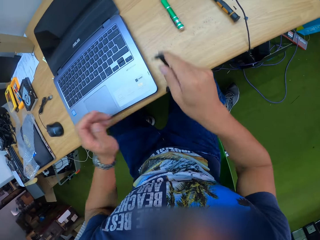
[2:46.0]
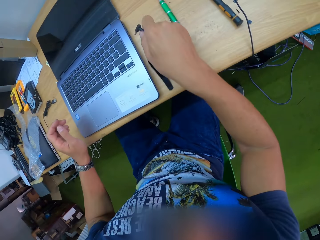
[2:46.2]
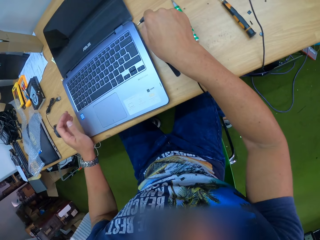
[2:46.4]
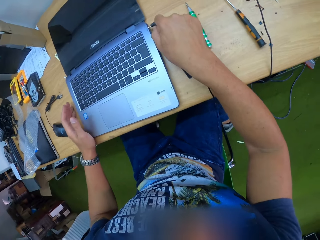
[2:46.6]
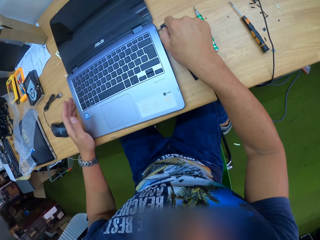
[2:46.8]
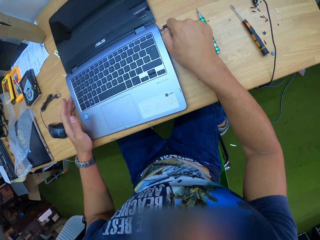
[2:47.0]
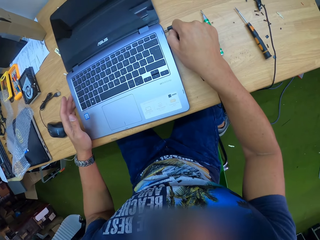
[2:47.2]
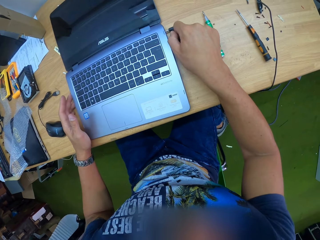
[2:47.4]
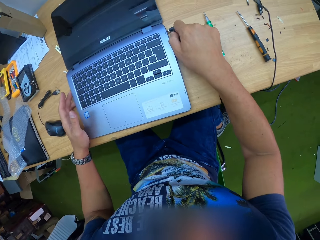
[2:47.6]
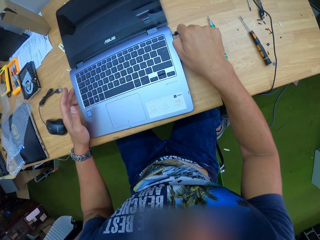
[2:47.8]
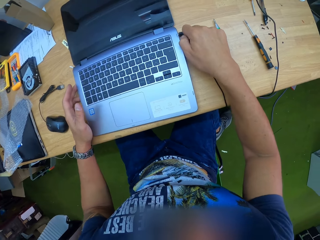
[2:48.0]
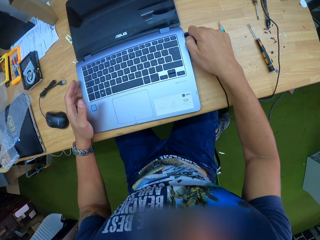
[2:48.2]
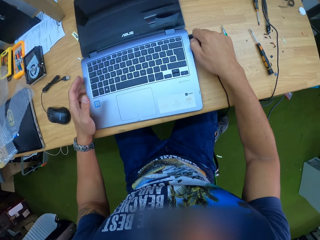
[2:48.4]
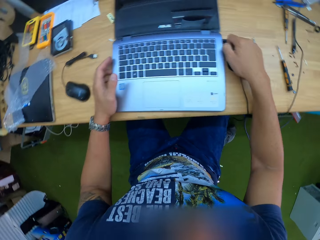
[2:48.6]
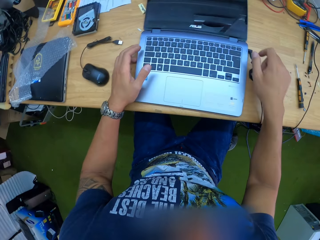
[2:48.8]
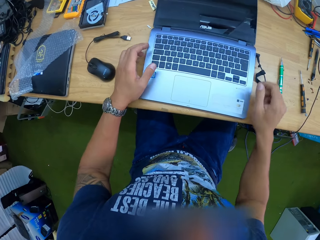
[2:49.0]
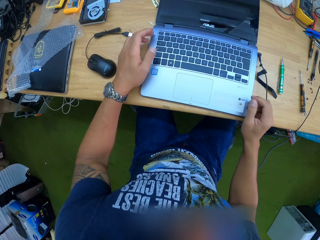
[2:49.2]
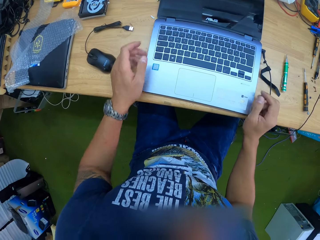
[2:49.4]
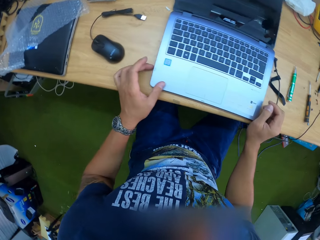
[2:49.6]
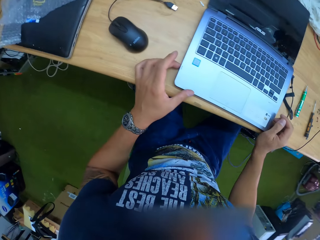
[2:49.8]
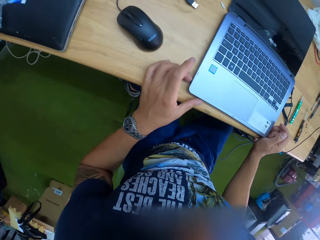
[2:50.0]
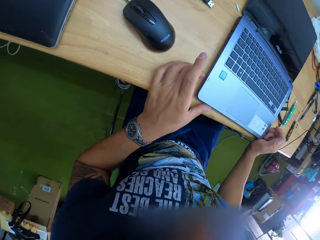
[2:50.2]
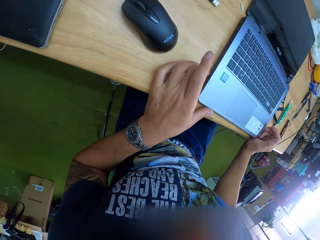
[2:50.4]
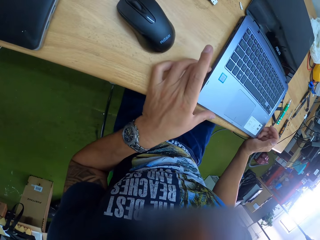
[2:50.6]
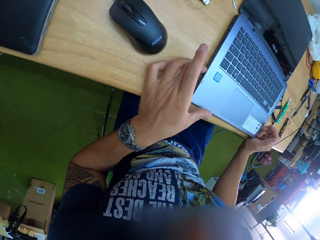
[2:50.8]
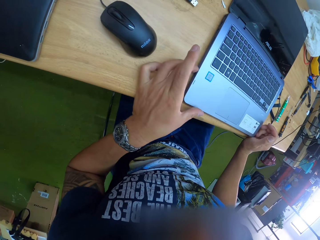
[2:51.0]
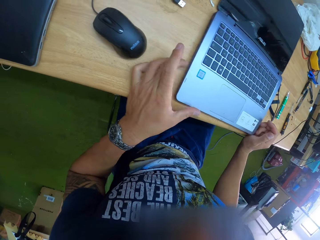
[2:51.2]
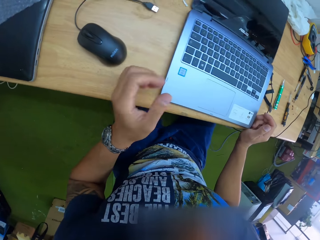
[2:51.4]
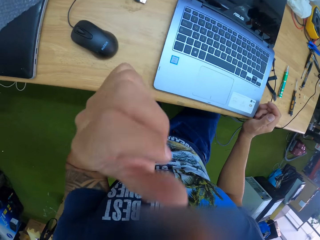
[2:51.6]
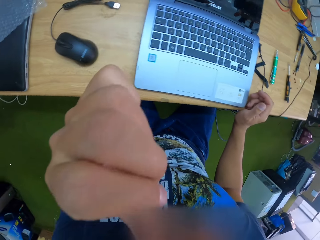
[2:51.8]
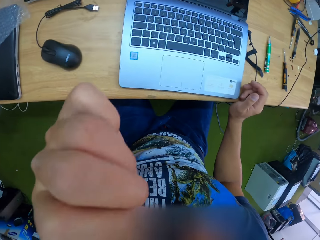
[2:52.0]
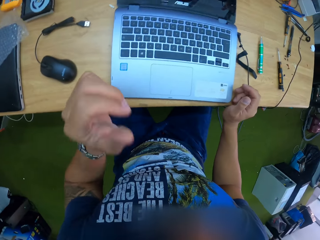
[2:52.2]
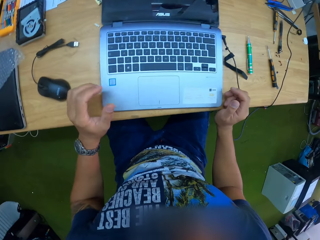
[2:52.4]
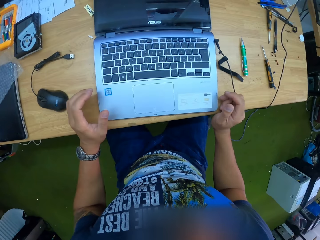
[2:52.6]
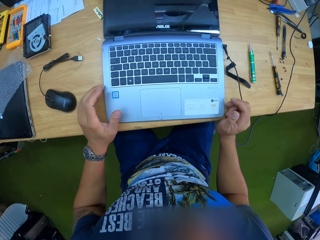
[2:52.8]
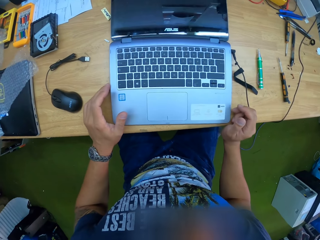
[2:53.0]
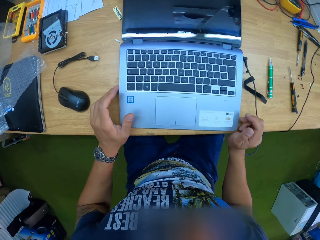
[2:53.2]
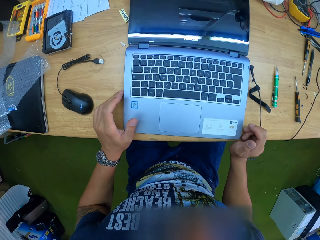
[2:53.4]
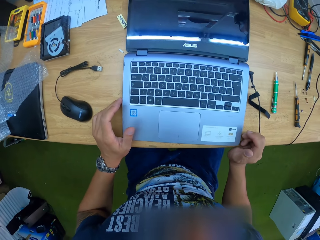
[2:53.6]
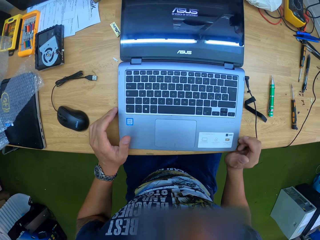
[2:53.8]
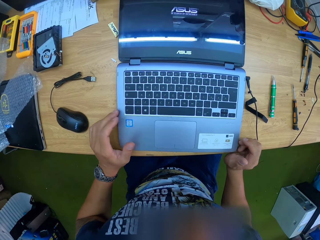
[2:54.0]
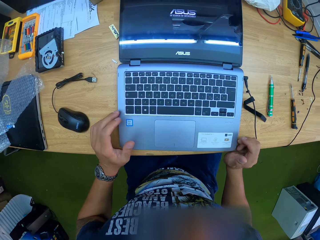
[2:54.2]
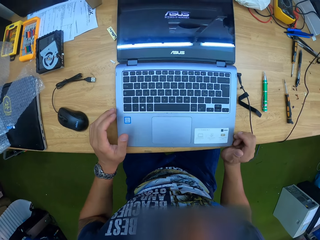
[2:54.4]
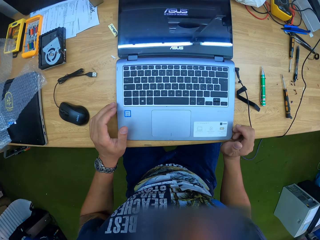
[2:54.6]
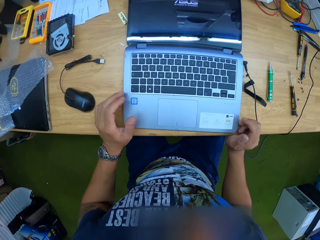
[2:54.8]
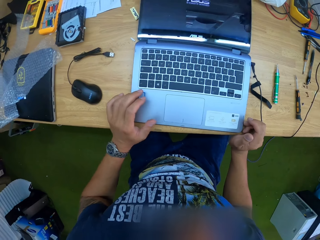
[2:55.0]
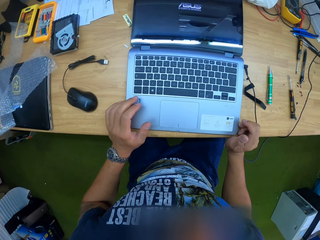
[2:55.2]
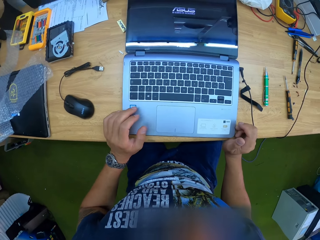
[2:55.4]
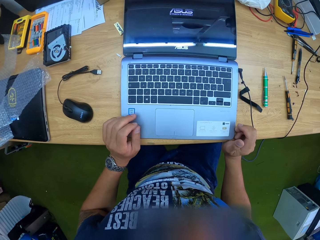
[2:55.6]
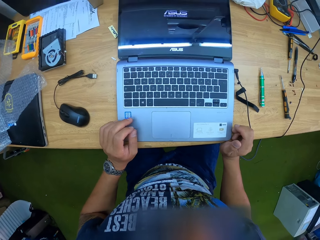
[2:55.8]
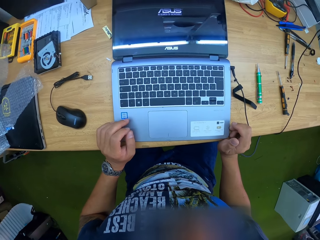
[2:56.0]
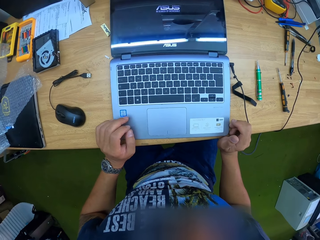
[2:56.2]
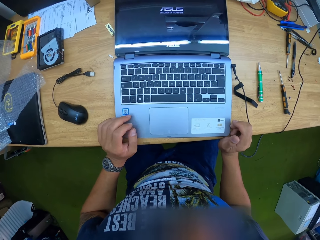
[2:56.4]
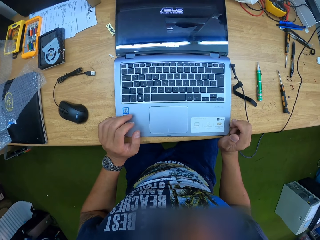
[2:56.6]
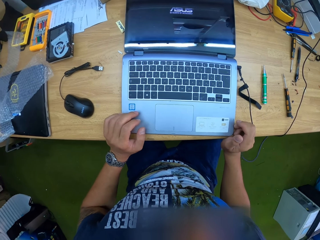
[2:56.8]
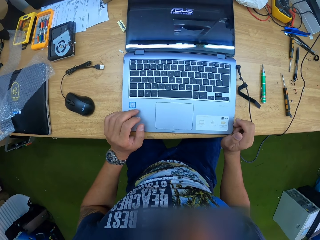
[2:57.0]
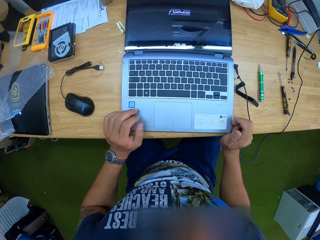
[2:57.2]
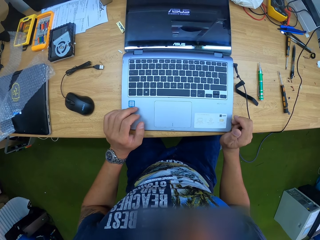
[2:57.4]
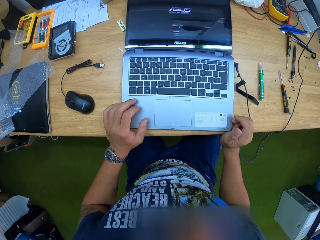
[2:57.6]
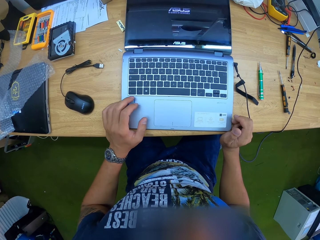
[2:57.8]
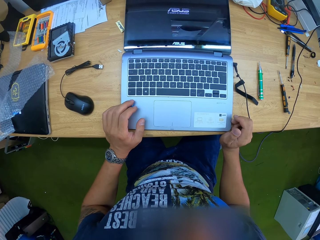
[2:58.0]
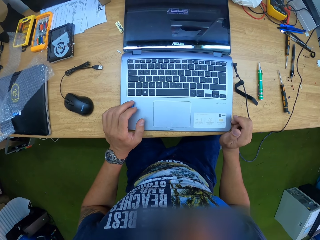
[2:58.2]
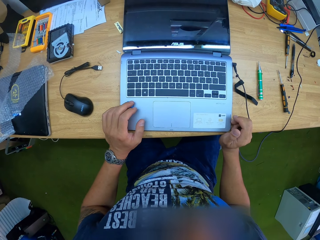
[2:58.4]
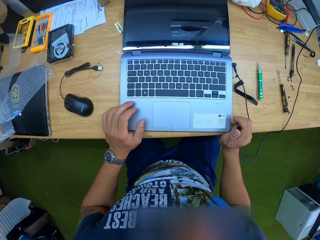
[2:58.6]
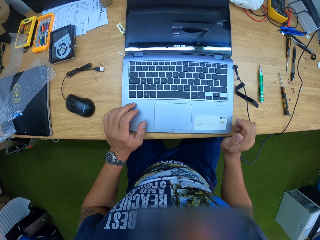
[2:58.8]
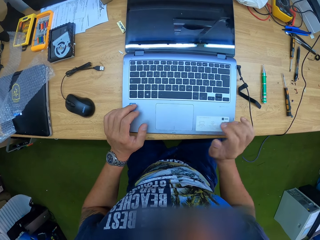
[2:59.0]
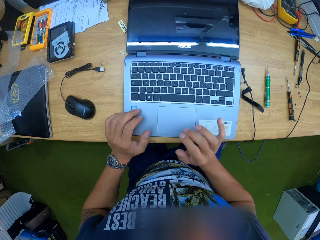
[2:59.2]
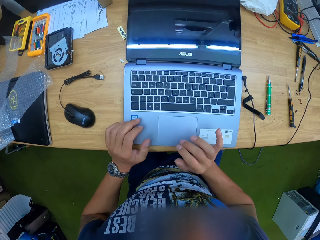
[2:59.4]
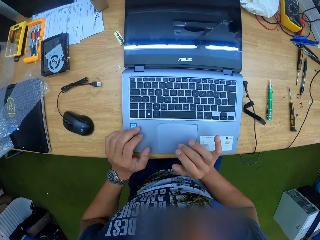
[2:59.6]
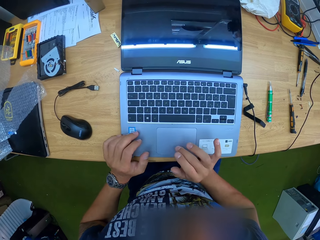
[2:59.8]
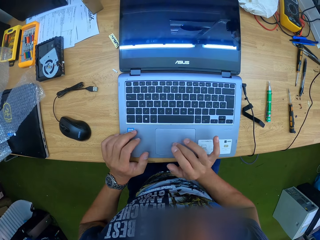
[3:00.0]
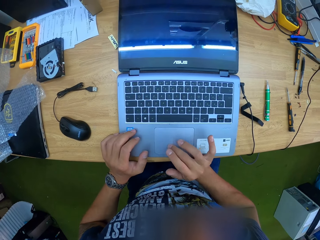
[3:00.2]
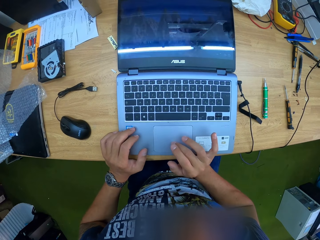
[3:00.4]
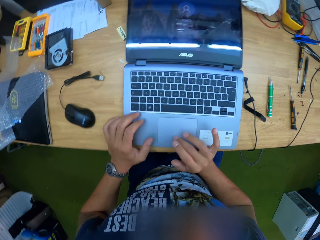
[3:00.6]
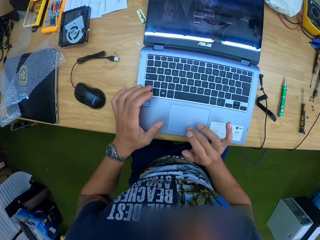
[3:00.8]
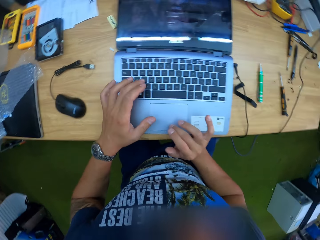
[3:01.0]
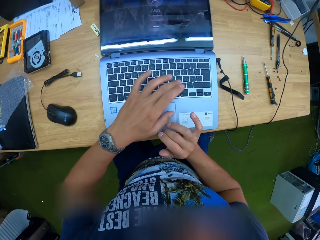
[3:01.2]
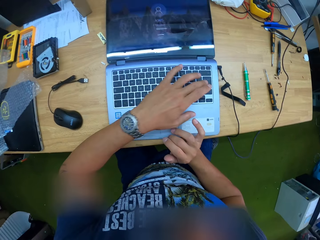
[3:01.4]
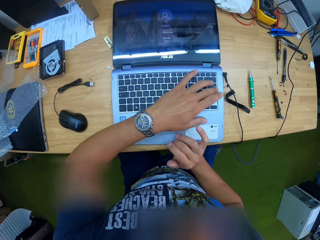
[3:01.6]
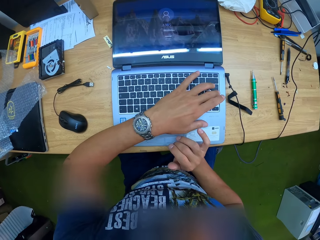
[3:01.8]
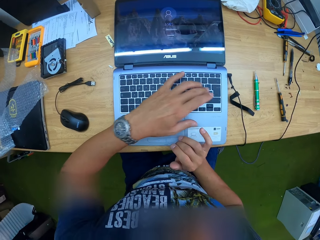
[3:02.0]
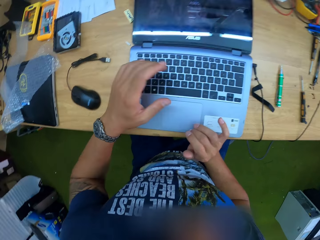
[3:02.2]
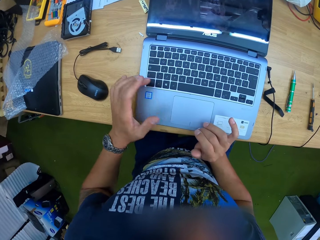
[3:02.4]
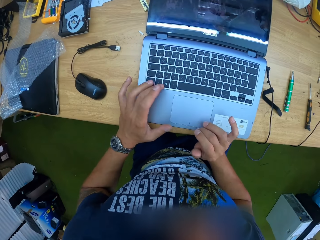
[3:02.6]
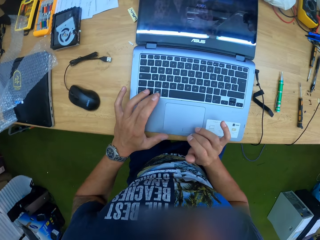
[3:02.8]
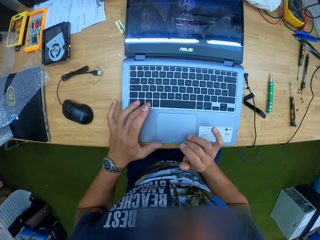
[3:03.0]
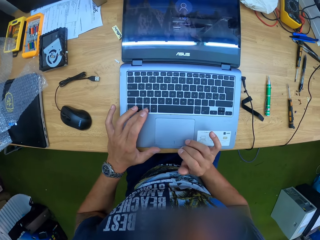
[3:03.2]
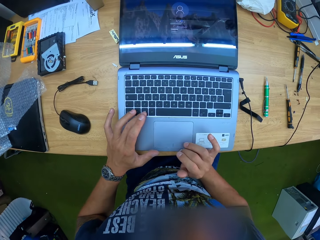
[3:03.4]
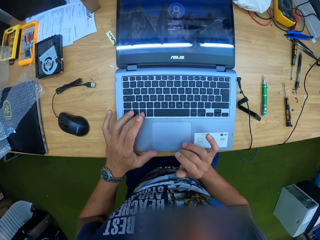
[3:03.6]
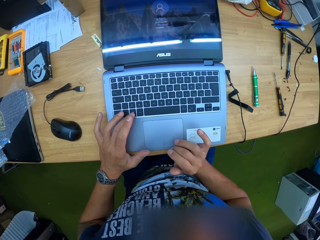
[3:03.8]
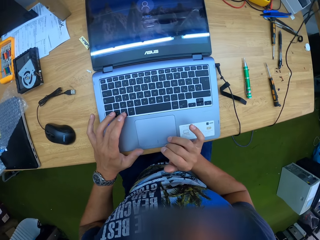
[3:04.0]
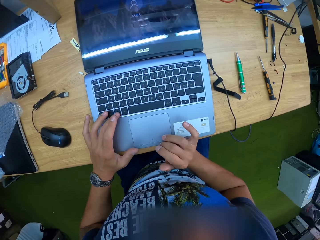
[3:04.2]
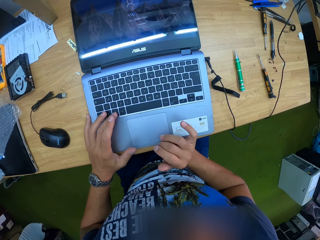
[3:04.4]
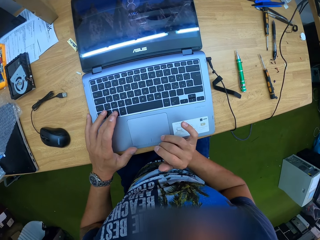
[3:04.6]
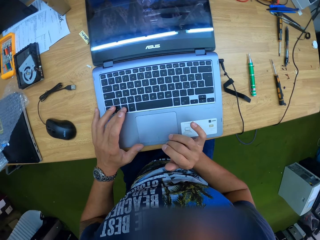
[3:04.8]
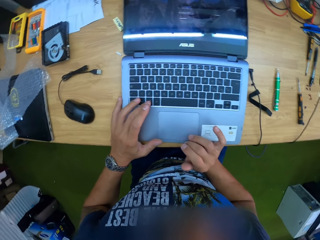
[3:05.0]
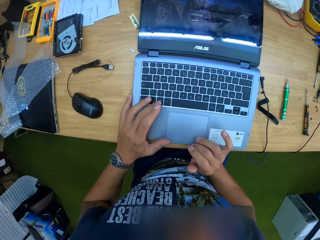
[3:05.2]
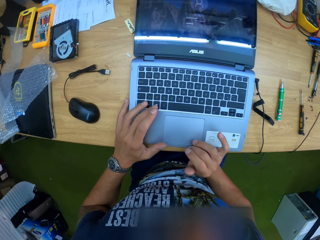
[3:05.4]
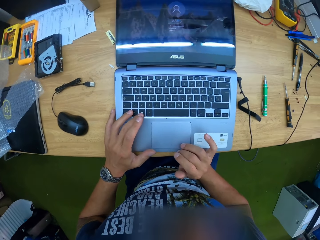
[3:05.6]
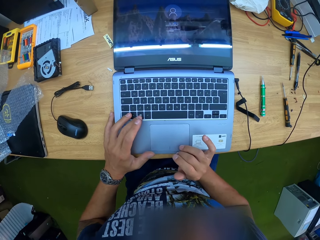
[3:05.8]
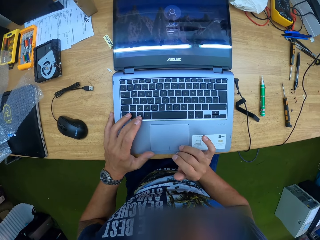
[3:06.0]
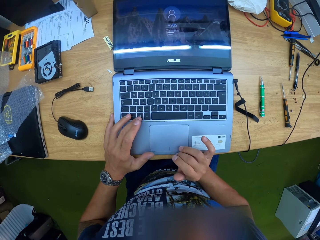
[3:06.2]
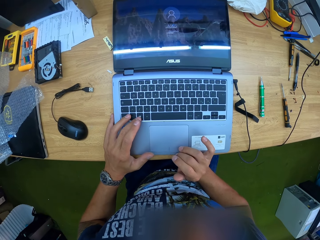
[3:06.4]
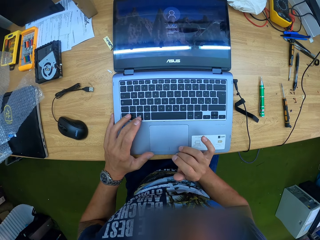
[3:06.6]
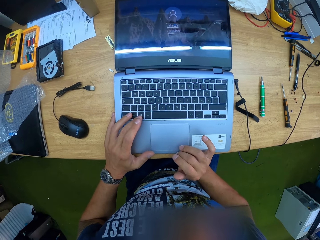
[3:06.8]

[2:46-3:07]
The camera wearer connects a charger to the laptop with his right hand. He turns the laptop, touches his face with his left hand. He raises his left hand towards something and withdraws his left hand from something. He operates the laptop with both hands. He presses a laptop button.
